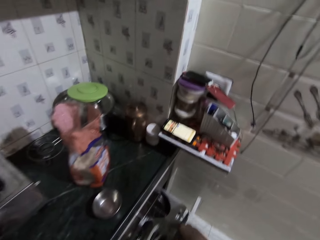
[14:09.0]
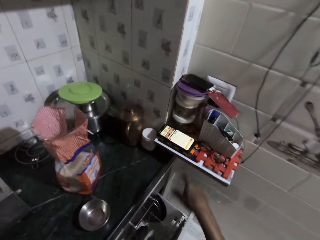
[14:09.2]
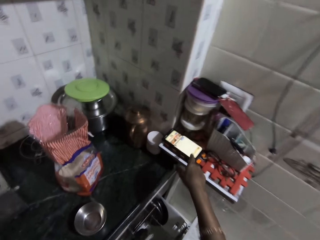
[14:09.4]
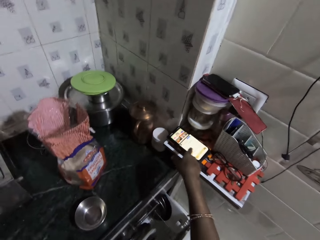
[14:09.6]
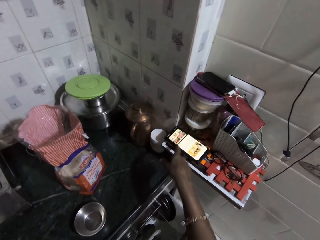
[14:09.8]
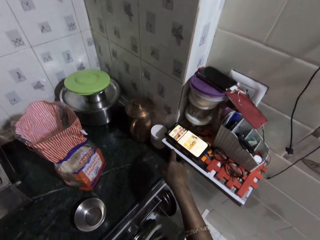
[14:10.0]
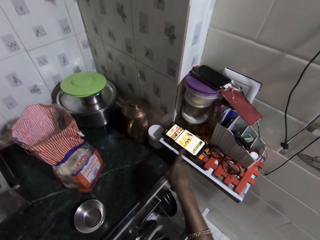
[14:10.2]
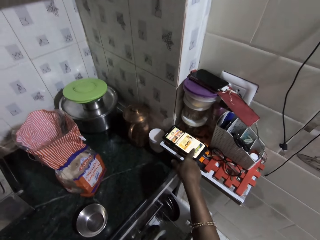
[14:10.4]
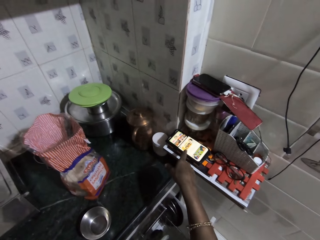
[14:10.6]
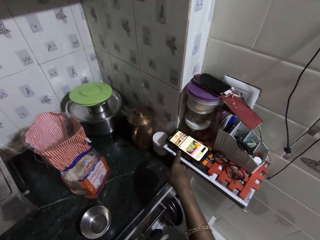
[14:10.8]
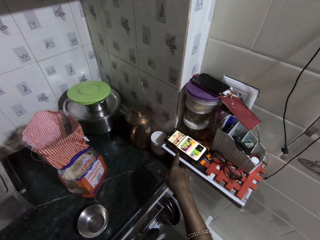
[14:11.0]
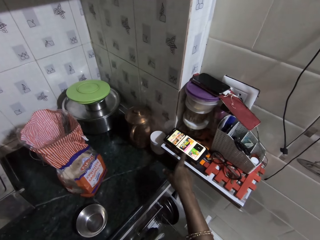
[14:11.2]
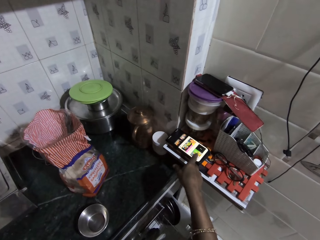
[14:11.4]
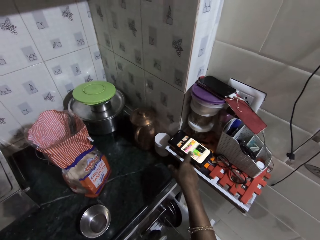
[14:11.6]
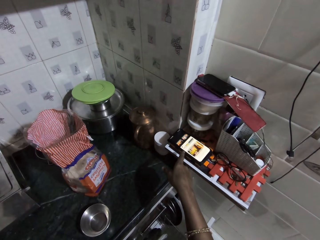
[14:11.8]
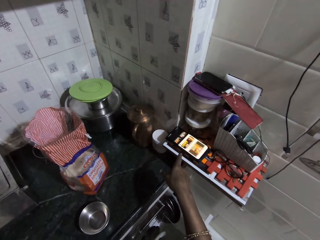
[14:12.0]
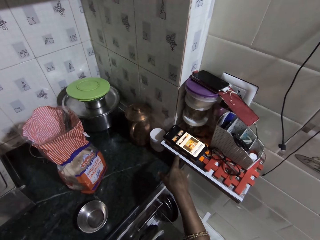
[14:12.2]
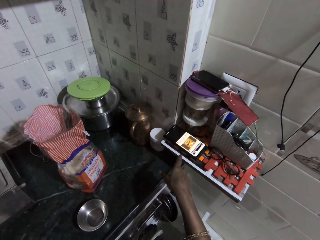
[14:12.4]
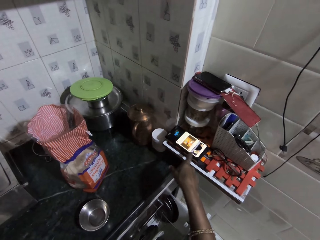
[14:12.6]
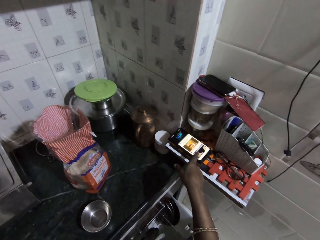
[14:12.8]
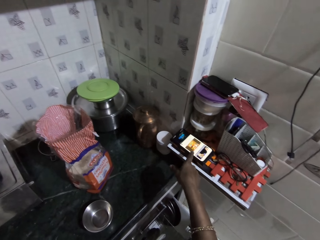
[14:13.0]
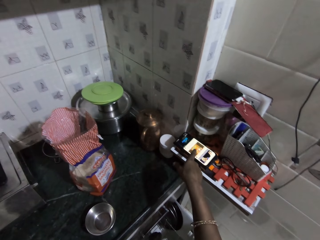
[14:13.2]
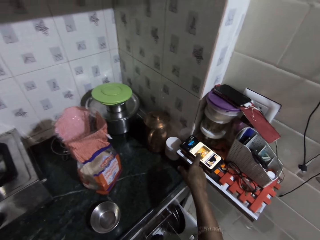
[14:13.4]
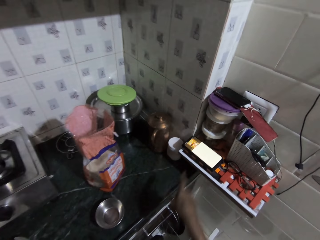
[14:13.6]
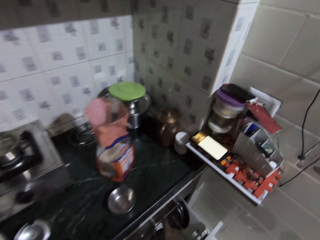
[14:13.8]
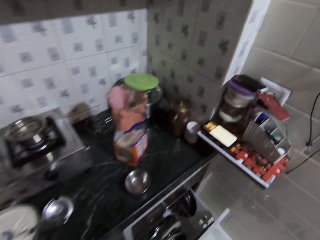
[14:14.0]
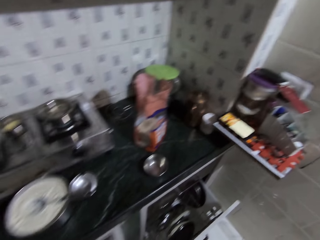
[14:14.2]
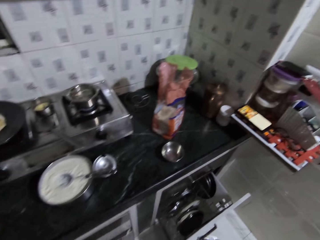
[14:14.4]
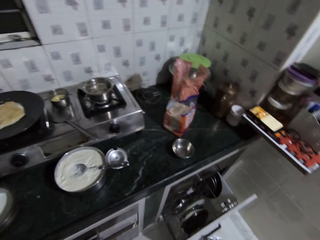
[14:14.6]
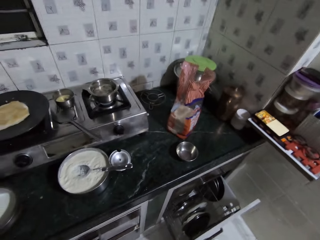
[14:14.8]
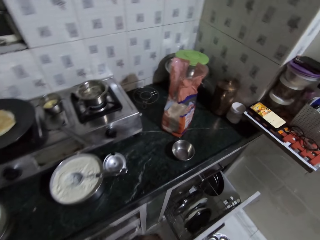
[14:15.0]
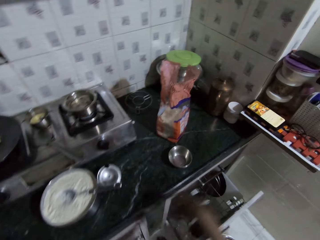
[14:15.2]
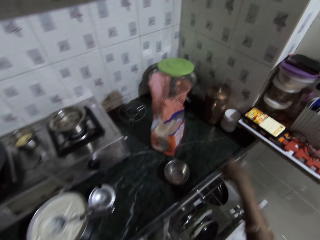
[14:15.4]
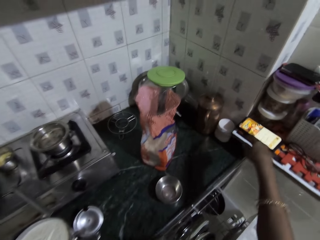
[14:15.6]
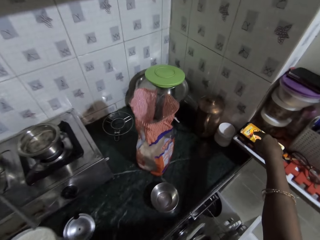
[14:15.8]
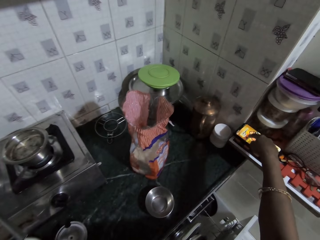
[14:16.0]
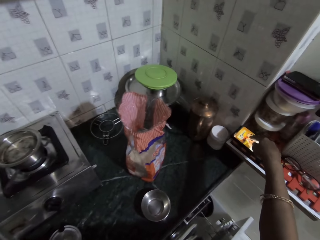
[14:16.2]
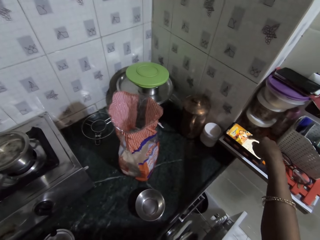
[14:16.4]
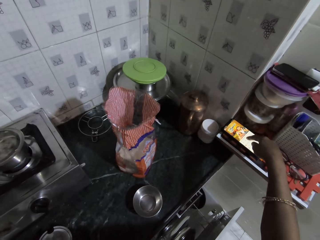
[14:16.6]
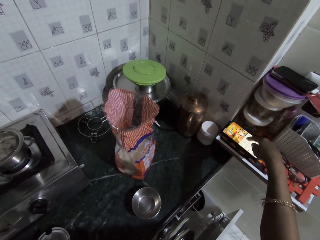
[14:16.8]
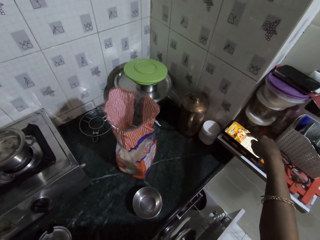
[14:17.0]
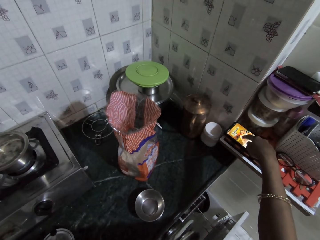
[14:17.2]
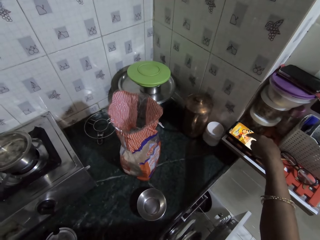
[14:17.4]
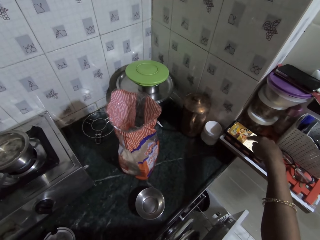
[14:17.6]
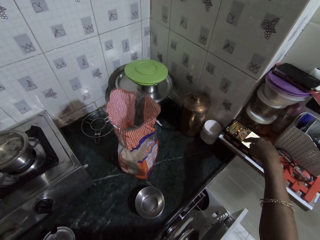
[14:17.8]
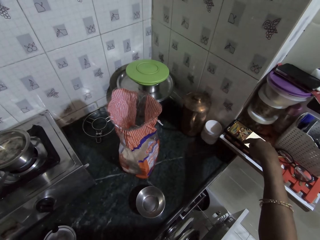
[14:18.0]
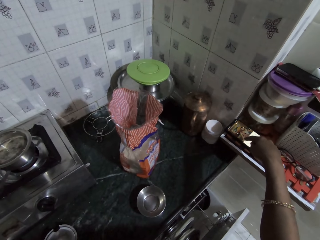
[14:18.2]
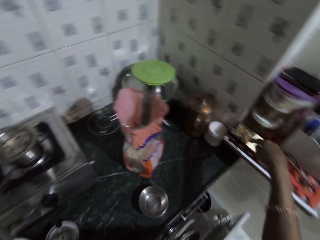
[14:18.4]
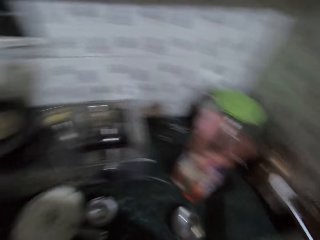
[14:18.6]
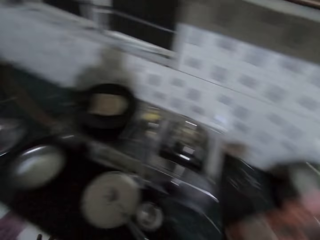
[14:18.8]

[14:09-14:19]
The camera wearer operates a phone on a shelf with his right hand.

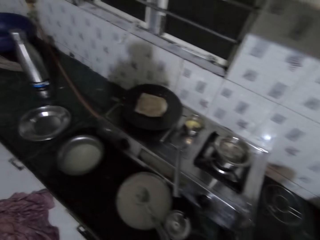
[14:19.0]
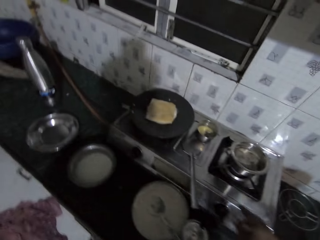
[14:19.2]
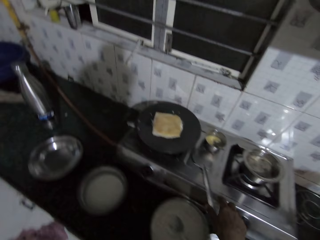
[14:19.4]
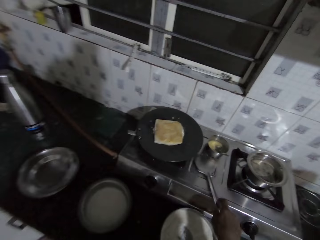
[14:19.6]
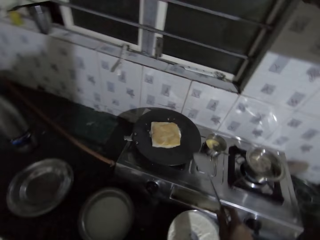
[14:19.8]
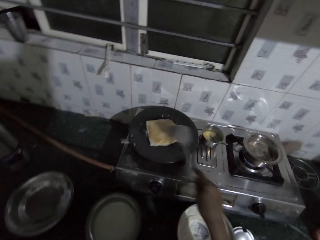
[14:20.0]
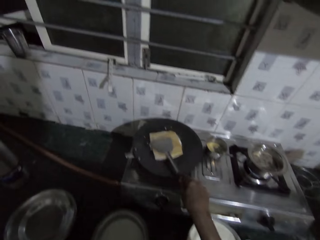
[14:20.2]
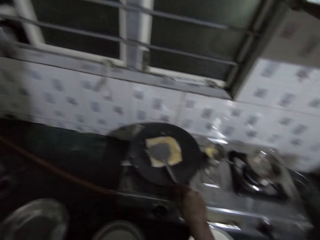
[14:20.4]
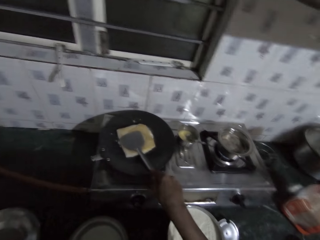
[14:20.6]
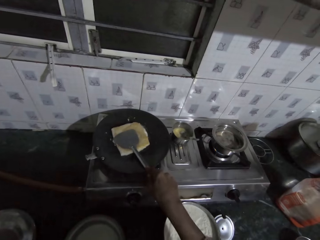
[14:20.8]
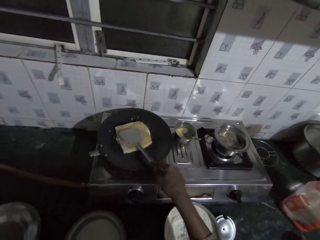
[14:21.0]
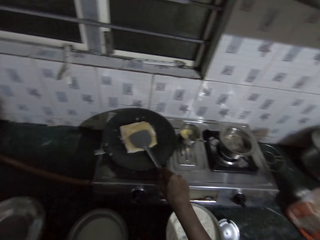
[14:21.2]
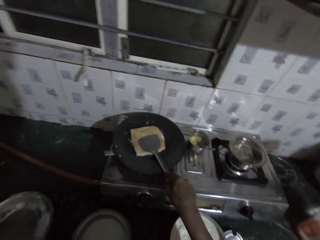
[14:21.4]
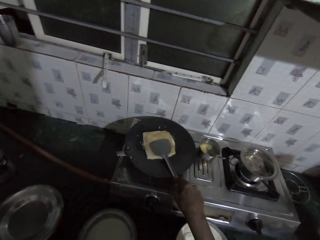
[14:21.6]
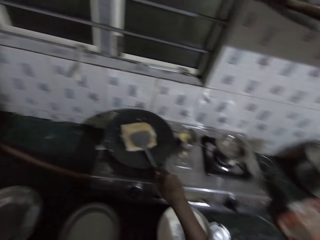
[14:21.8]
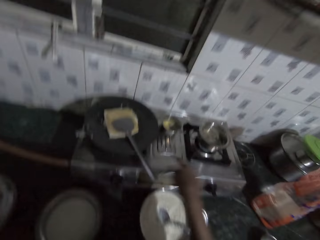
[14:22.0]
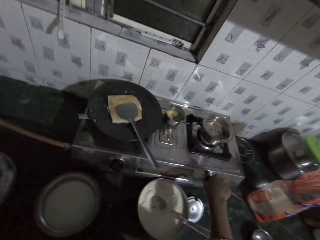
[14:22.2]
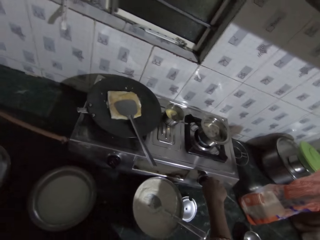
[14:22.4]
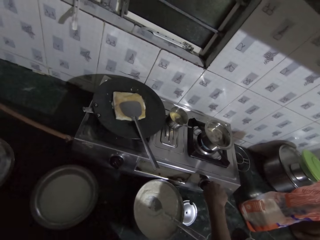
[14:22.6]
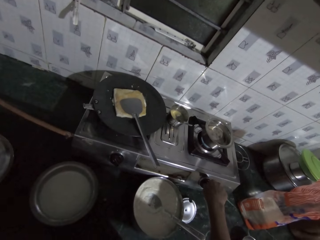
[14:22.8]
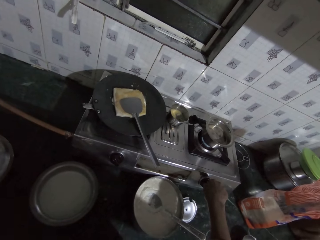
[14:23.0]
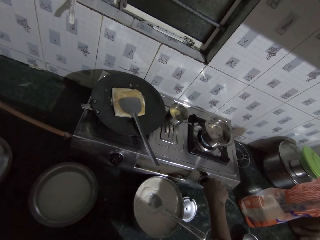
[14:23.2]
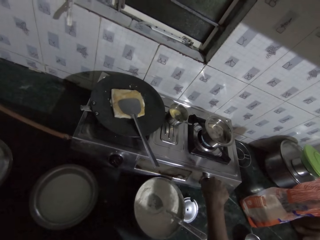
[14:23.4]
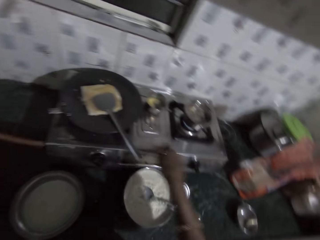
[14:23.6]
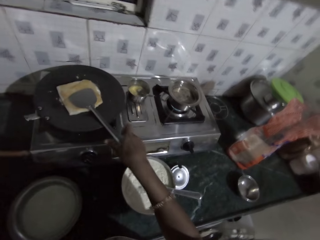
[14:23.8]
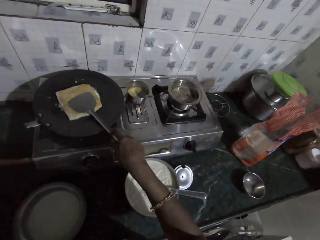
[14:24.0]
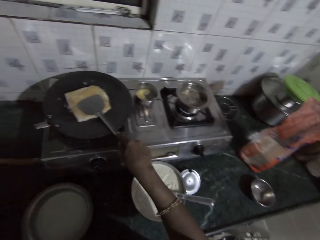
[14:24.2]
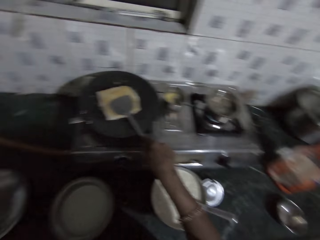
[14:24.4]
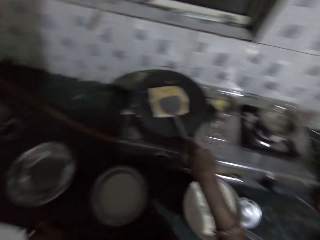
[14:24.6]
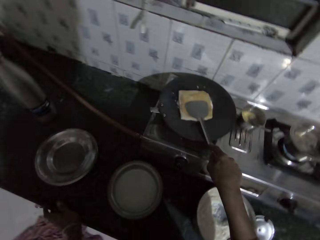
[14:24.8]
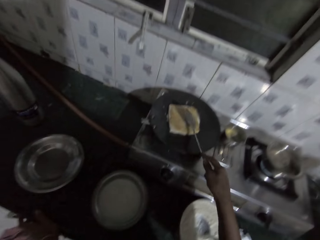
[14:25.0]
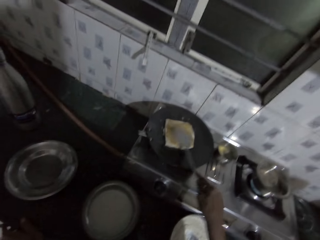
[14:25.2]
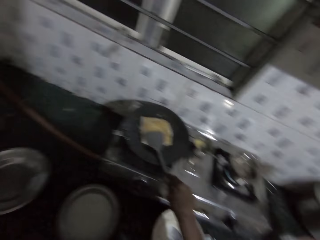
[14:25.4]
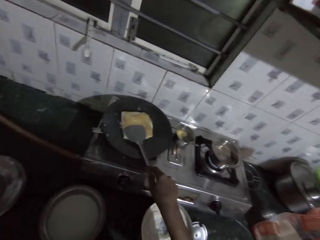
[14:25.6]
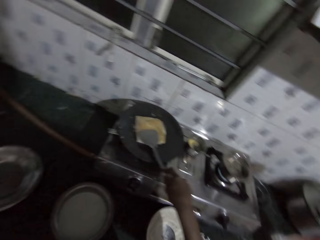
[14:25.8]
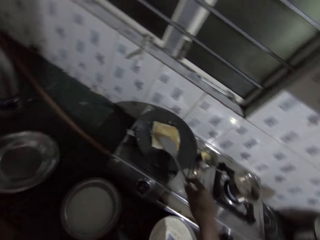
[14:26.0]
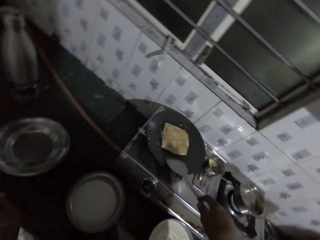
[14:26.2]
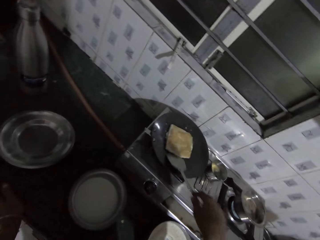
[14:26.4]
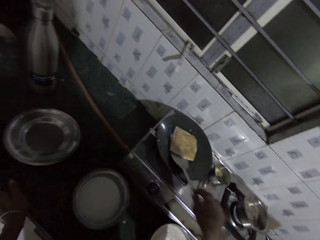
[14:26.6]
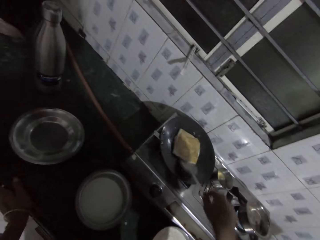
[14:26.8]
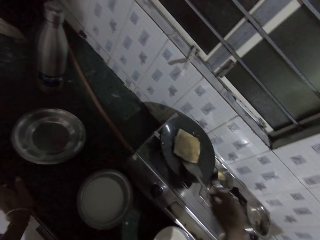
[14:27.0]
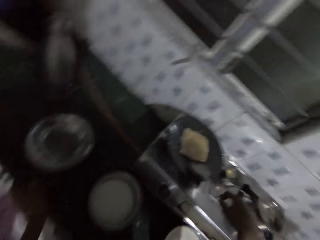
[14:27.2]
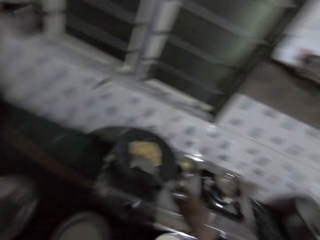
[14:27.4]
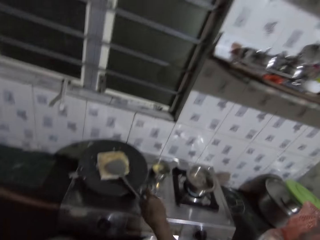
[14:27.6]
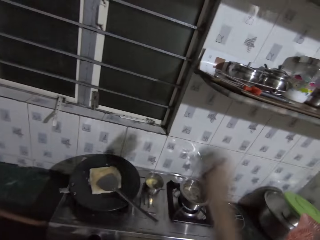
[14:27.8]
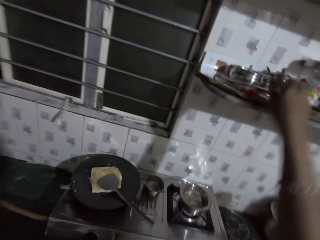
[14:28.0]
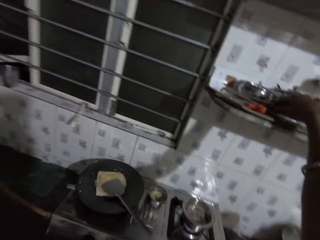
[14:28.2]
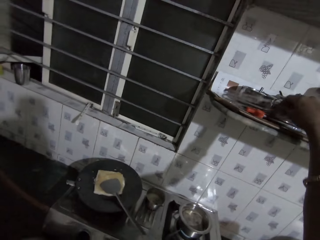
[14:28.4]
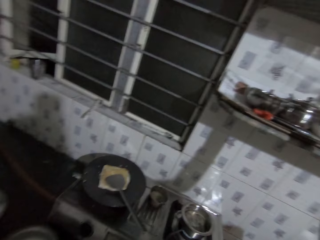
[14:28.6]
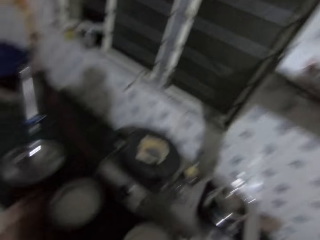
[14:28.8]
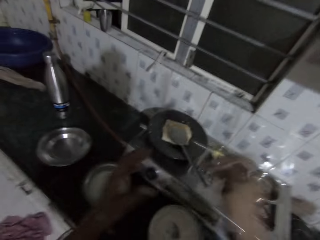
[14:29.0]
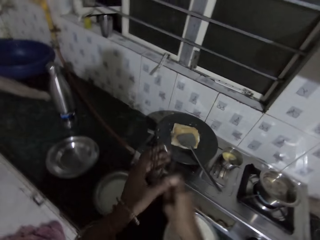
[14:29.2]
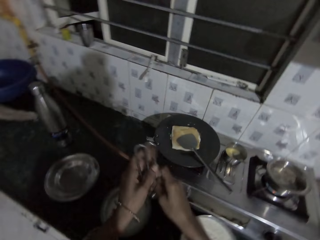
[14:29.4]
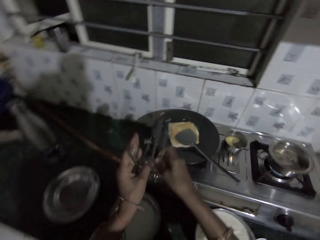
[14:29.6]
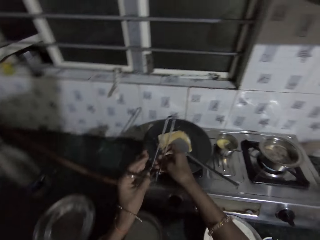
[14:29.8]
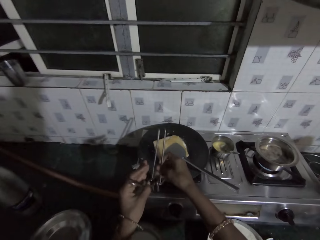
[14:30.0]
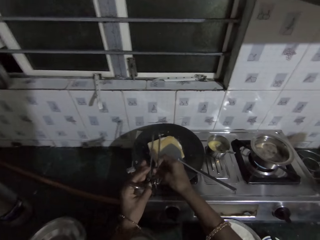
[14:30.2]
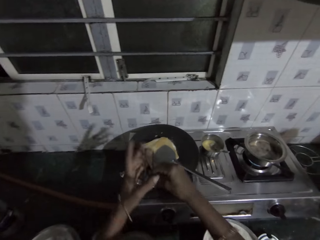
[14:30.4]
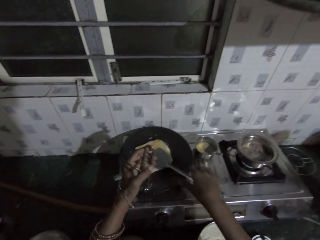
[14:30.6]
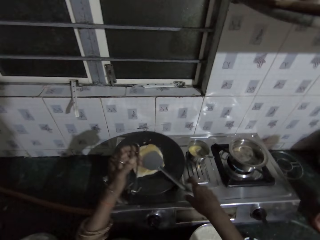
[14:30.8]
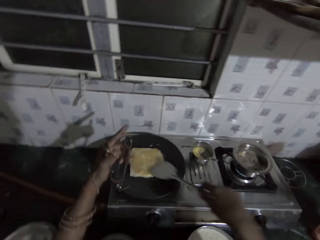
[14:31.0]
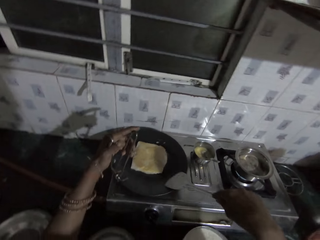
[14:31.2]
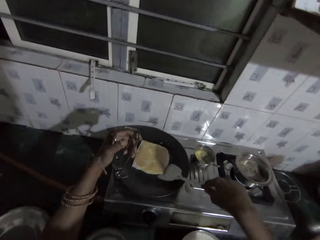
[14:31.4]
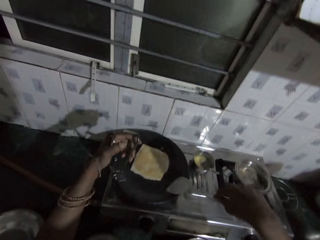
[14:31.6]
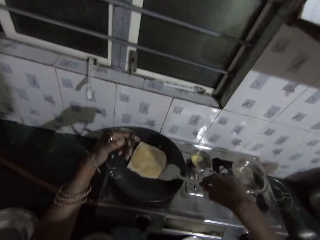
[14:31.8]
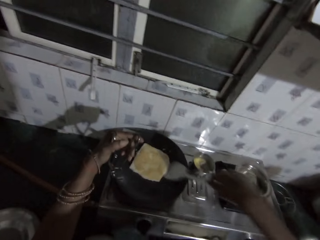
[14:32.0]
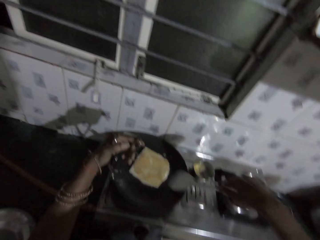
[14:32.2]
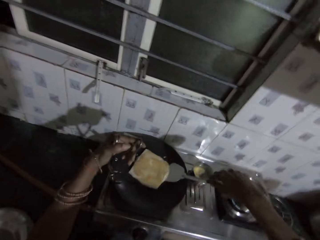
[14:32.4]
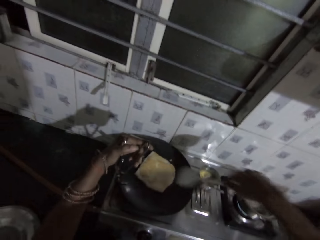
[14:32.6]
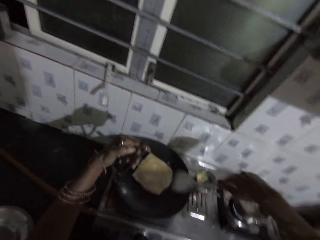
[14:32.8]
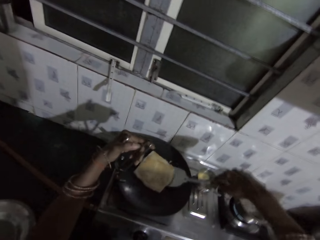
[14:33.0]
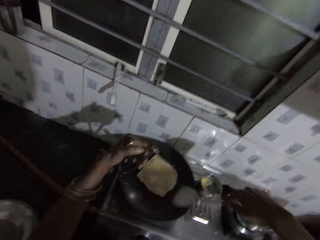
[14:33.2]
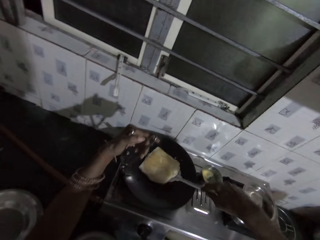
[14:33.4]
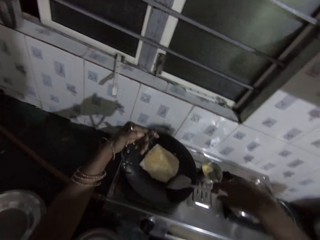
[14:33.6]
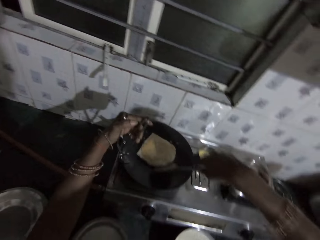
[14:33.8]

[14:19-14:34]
The camera wearer walks around the kitchen. He picks the spatula from the cooker with his right hand. He presses the bread in the pan with the spatula in his right hand. He cooks the pancake. He places the spatula in the pan with his right hand. He moves a knob on the cooker with his right hand. He picks the spatula from the pan with his right hand. He cooks the pancake. He presses the bread in the pan with his right hand. He places the spatula in the pan with his right hand. He picks a pan clamp from a wall rack with his right hand. He holds the pan clamp with both hands. He clamps the pan with the pan clamp in both hands. He cooks the pancake. He grips the pan with the pan clamp in his left hand. He picks the spatula from the pan with his right hand. He scrapes the bread in the pan with the spatula in his right hand.
